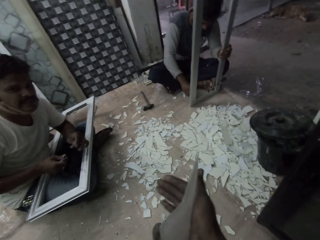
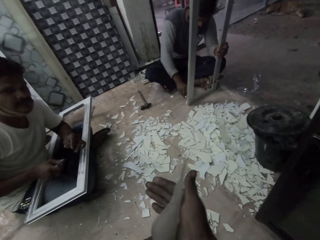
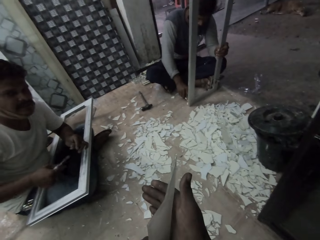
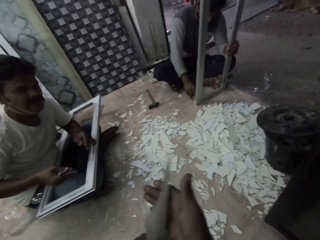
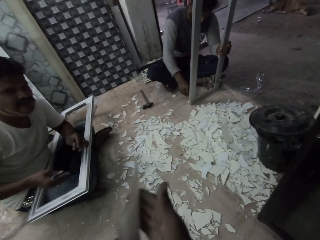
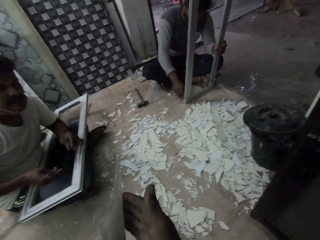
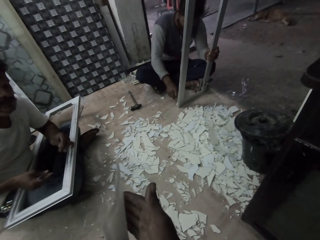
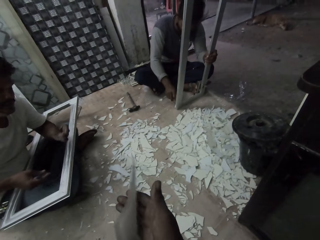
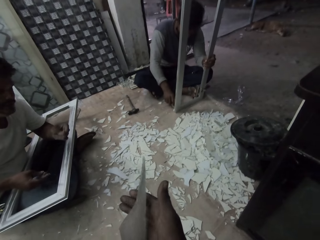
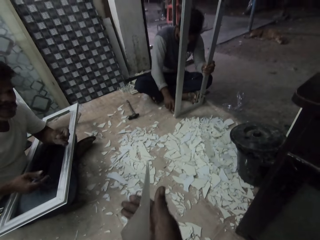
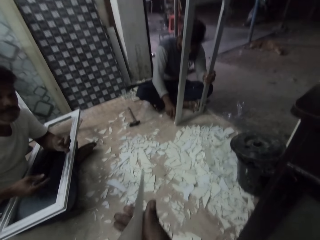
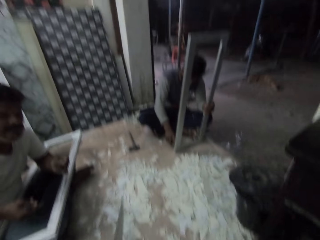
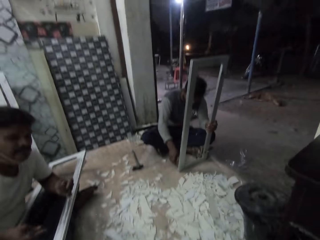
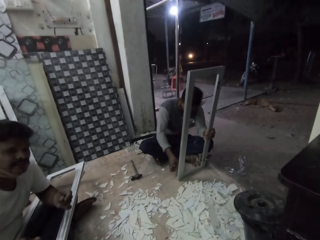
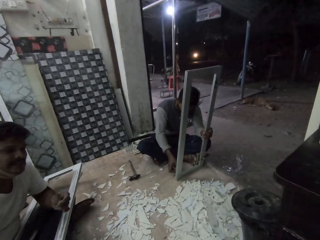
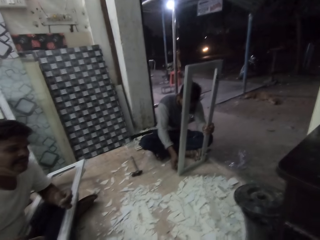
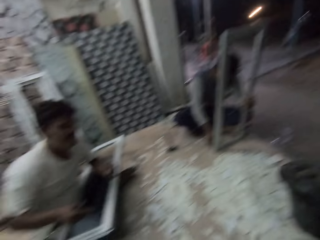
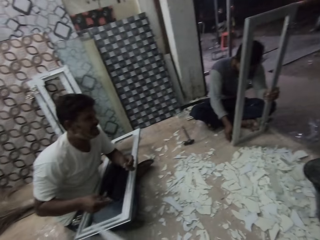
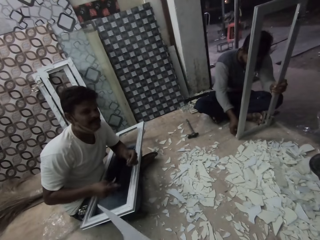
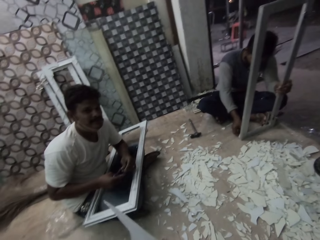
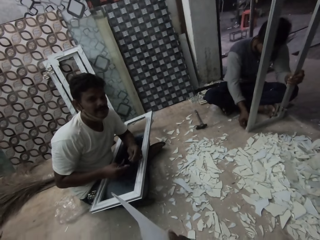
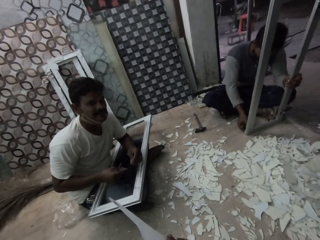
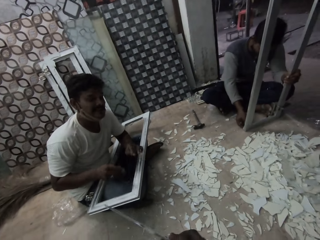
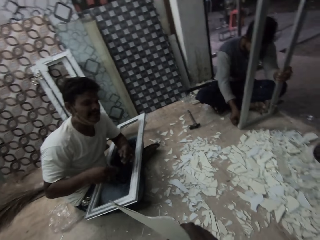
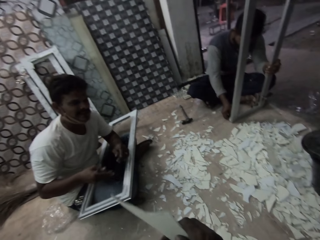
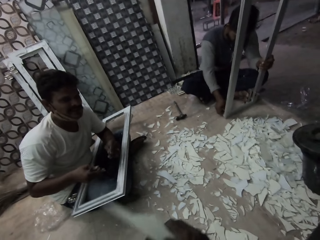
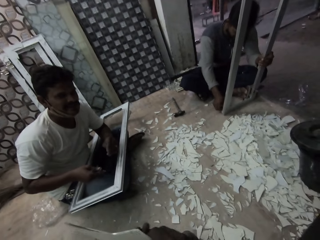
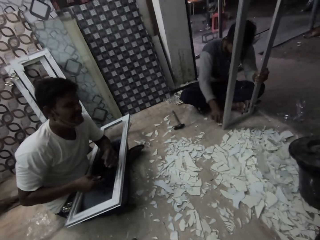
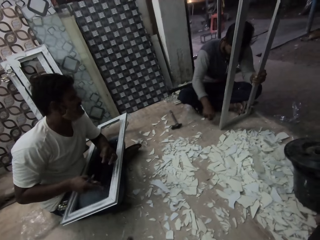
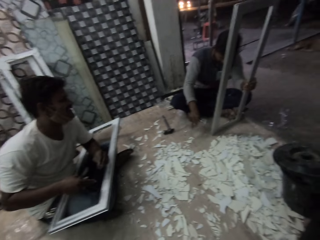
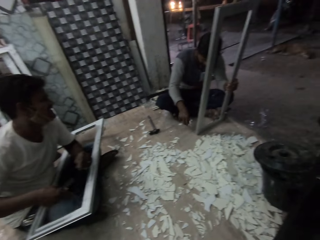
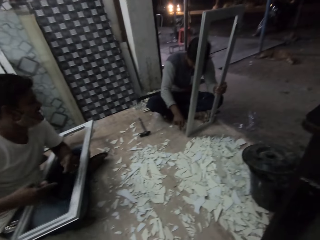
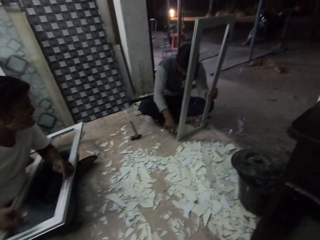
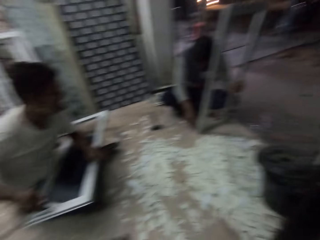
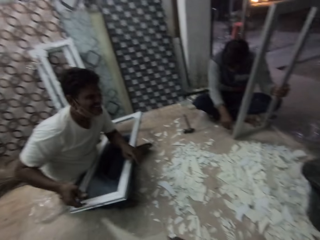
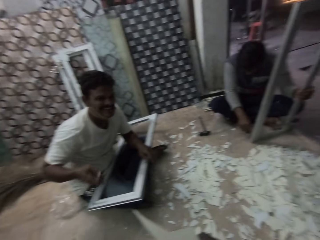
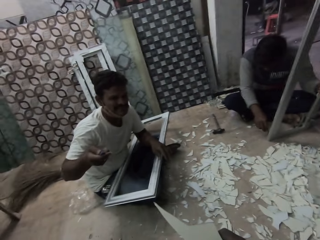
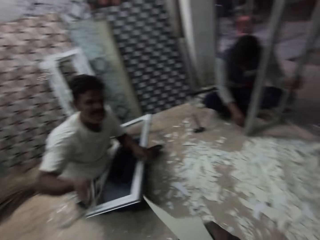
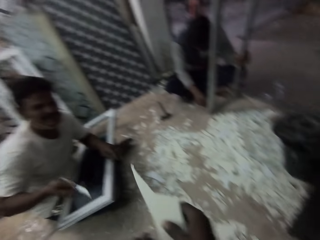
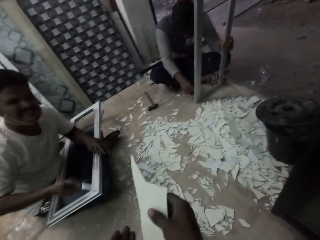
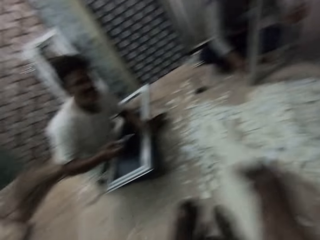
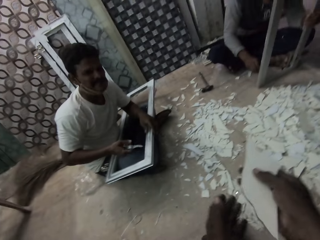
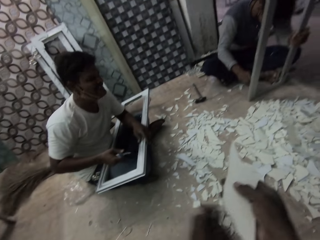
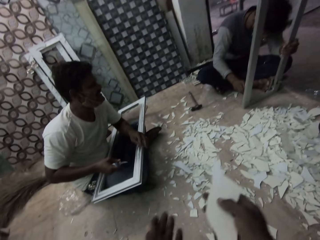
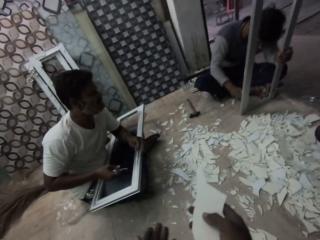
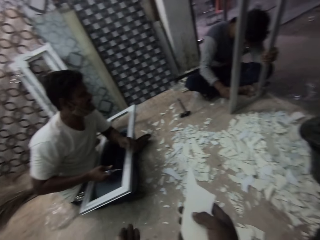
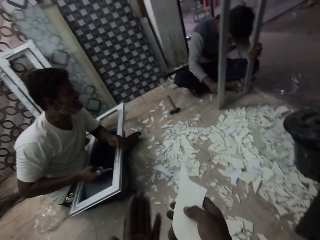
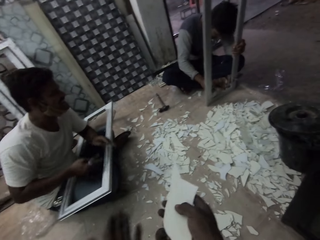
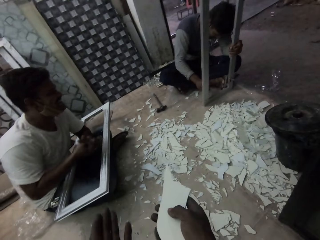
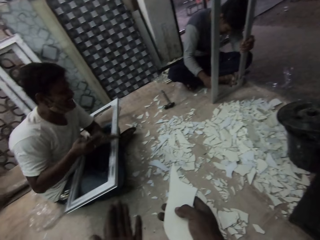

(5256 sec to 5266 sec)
The camera wearer runs a glass piece on the right hand.

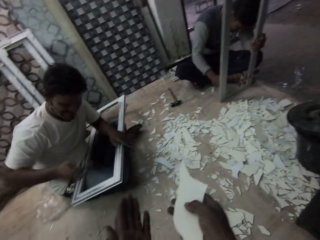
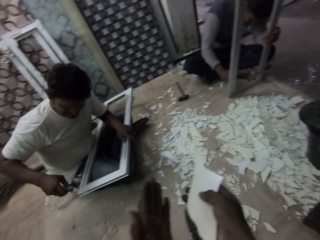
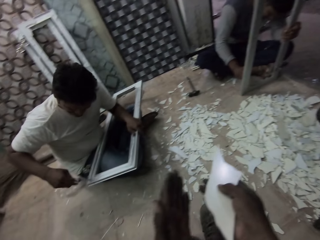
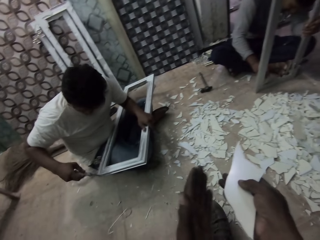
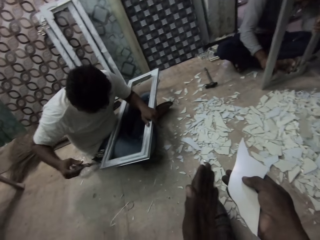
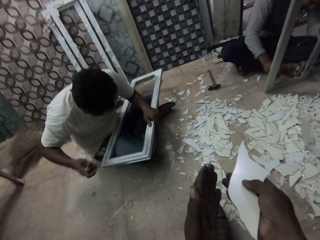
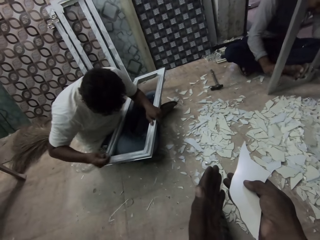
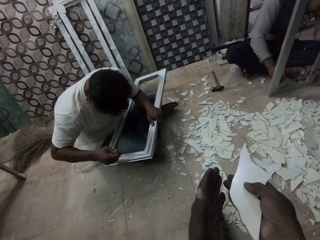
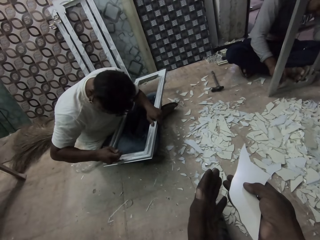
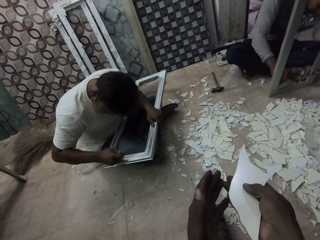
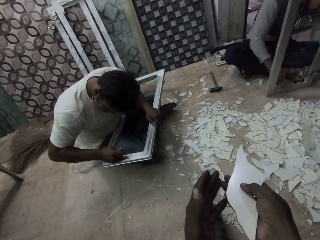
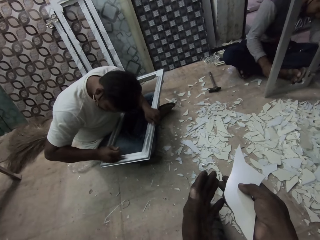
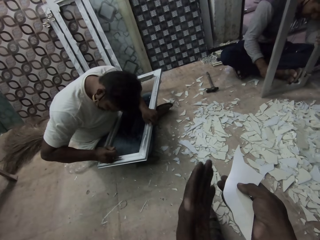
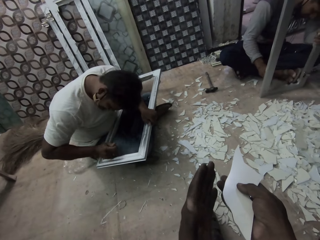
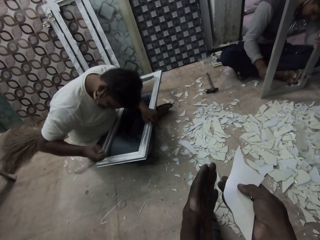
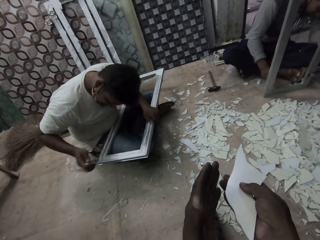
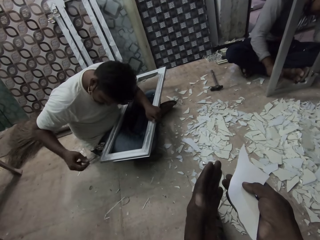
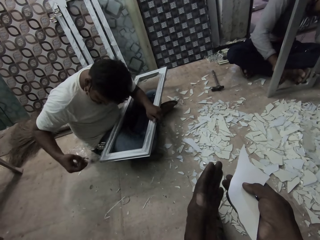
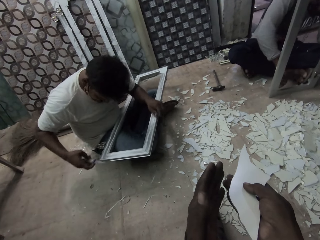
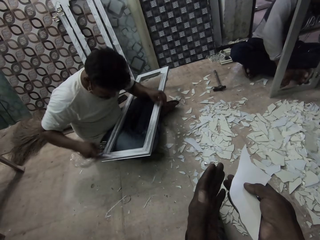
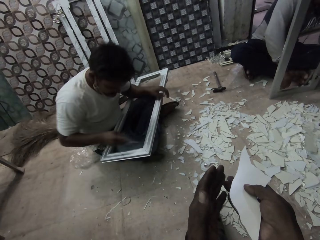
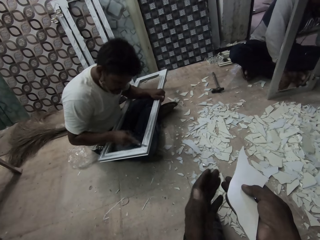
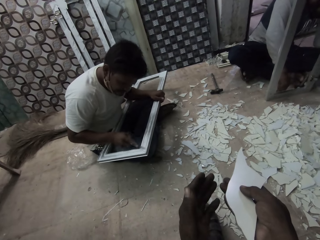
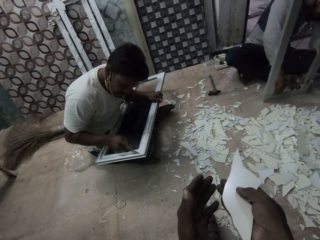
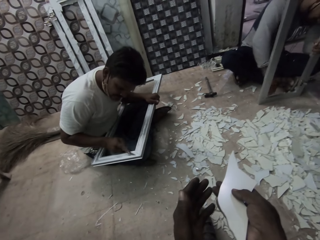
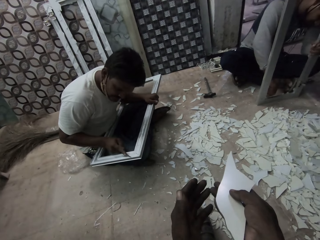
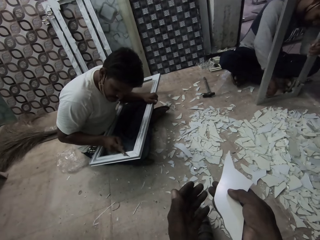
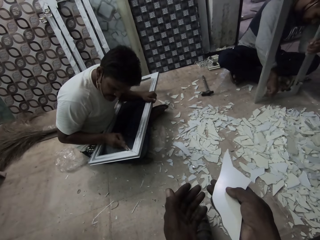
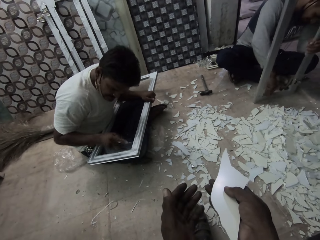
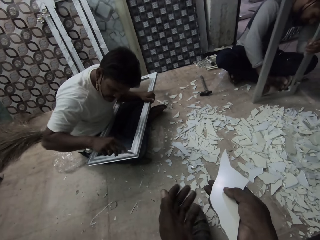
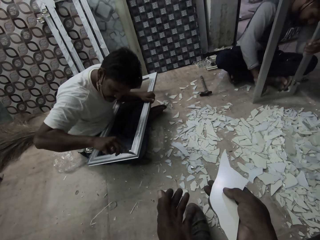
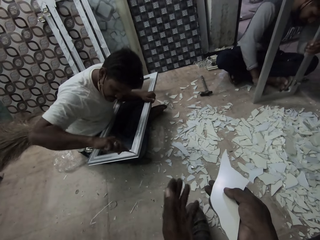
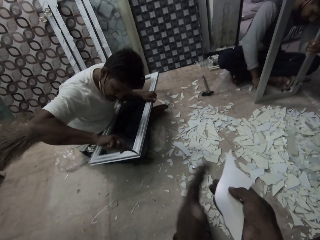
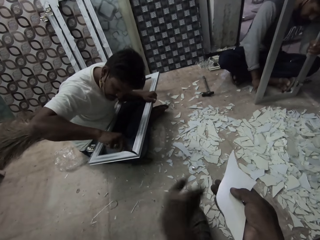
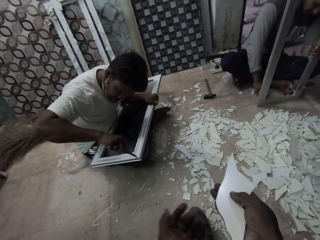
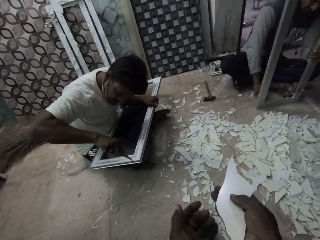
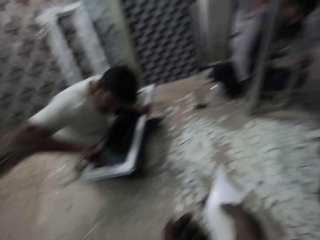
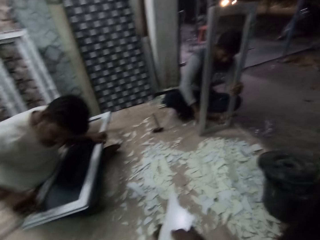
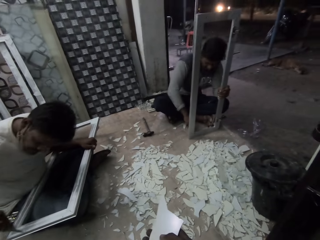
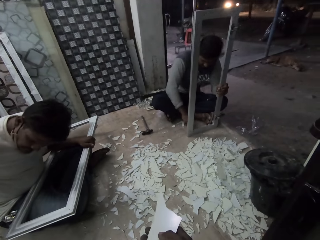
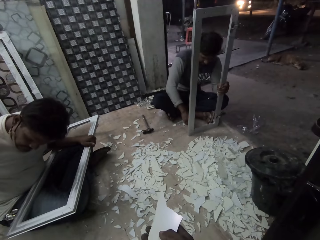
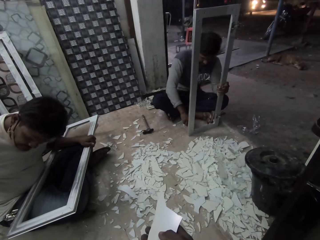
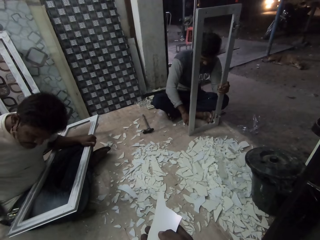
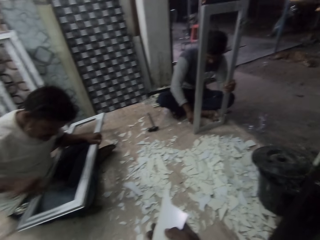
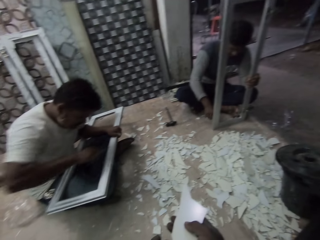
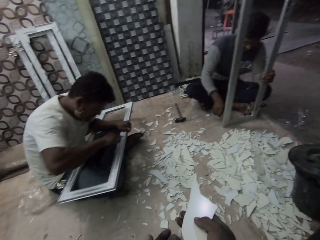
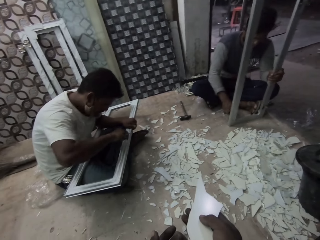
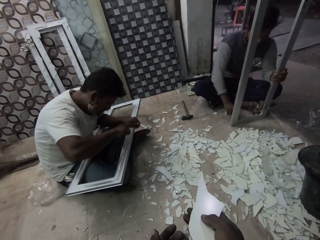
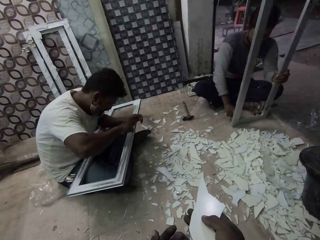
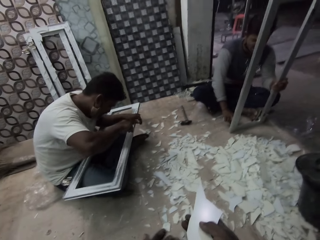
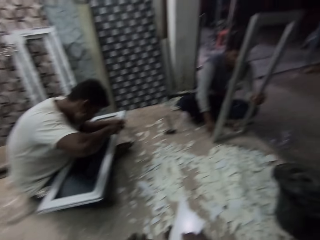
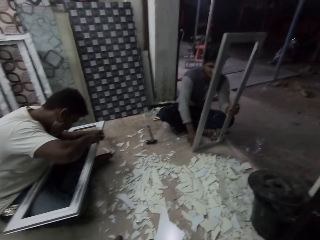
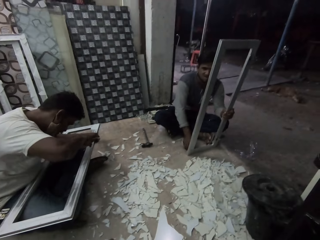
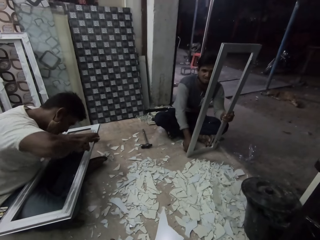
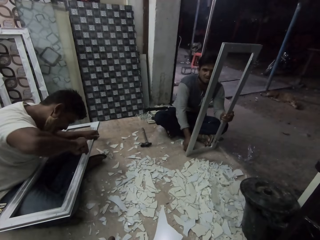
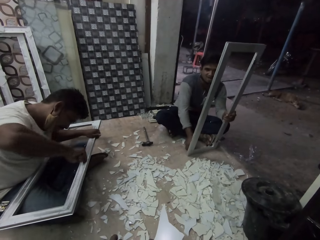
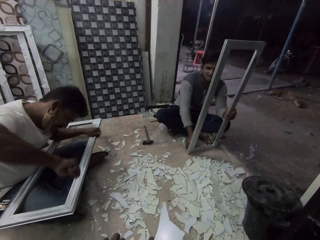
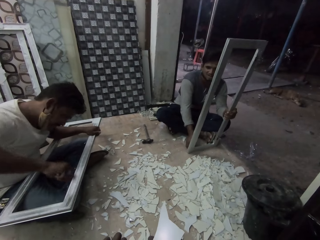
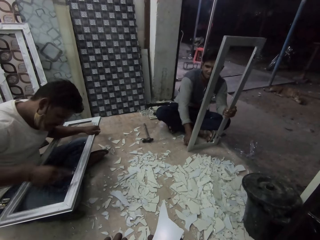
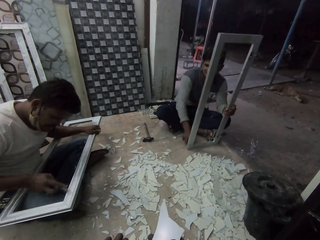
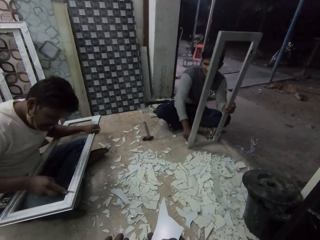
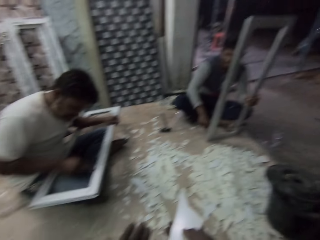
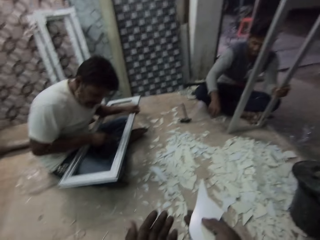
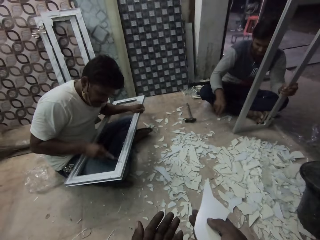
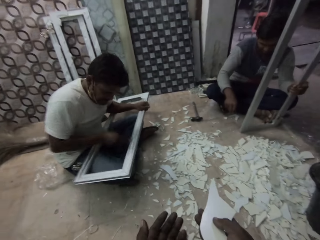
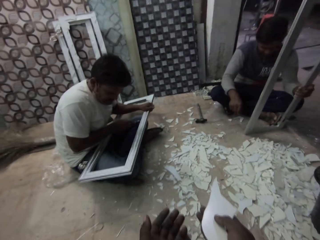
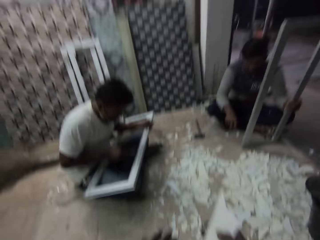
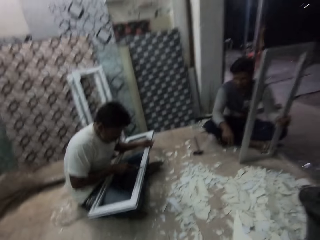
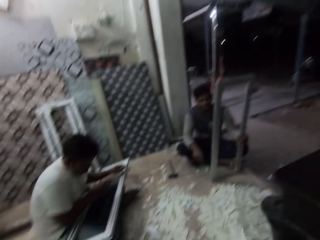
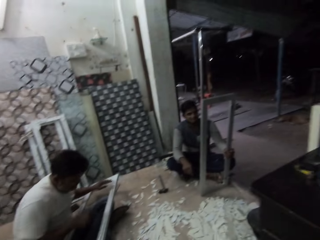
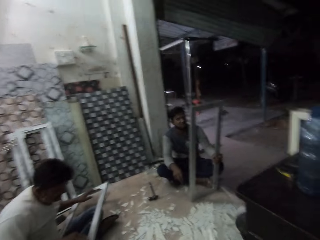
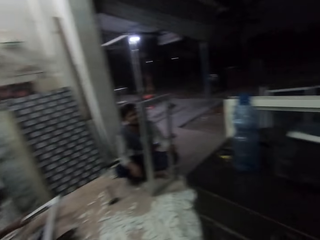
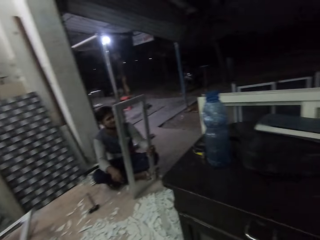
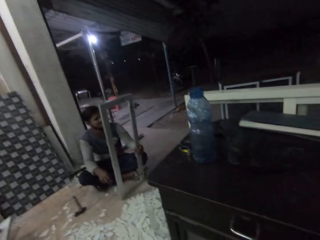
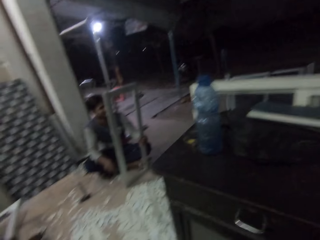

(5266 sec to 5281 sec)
The man removes glasses in a window frame with the knife in his right hand. The camera wearer converses with the man and another man. Another man scrapes the frame. Another man talks.
